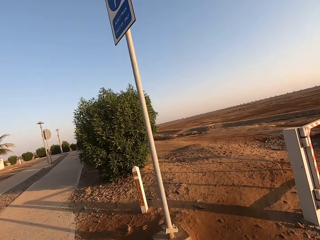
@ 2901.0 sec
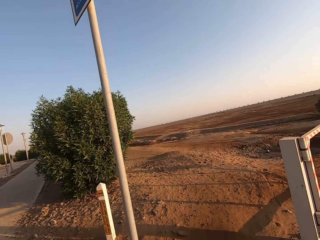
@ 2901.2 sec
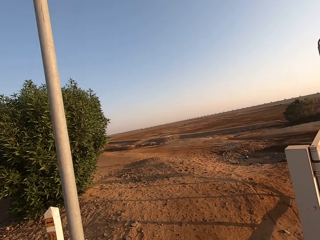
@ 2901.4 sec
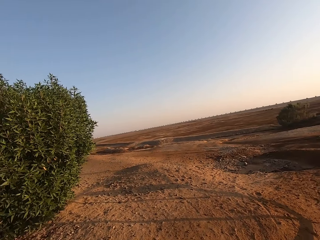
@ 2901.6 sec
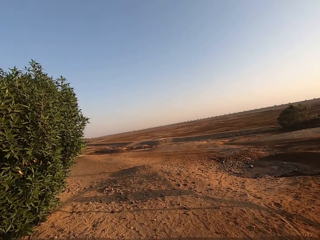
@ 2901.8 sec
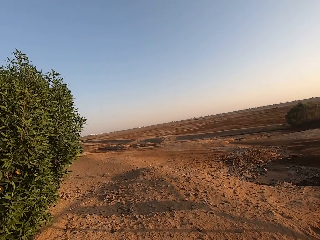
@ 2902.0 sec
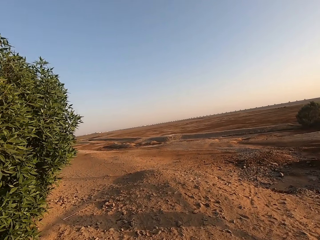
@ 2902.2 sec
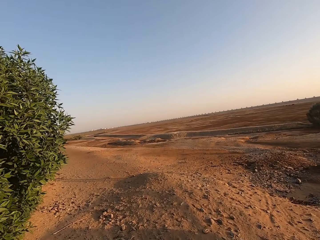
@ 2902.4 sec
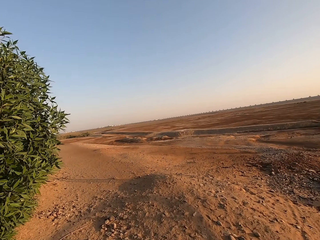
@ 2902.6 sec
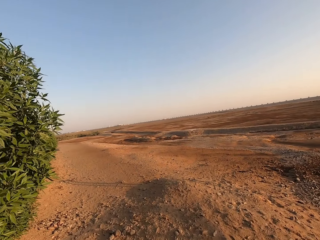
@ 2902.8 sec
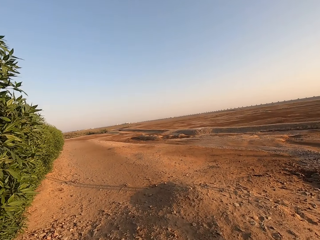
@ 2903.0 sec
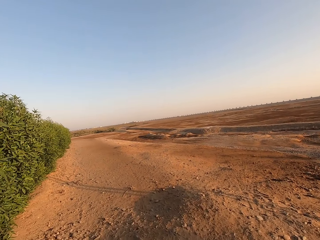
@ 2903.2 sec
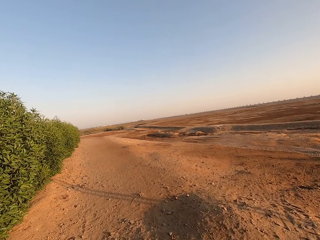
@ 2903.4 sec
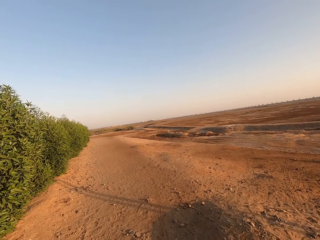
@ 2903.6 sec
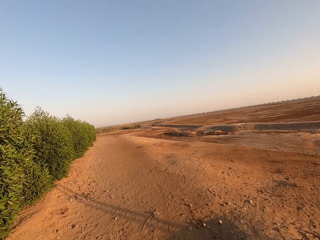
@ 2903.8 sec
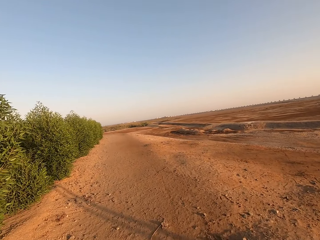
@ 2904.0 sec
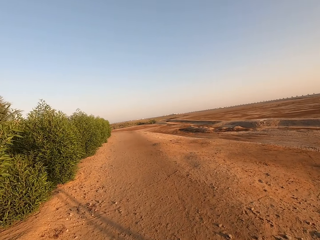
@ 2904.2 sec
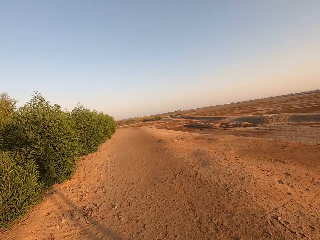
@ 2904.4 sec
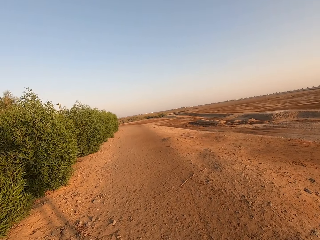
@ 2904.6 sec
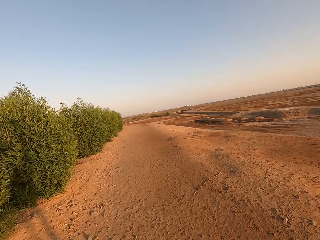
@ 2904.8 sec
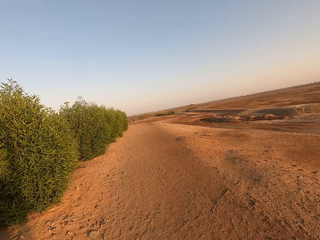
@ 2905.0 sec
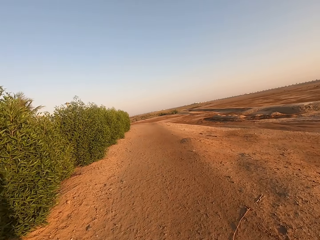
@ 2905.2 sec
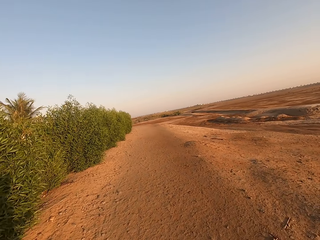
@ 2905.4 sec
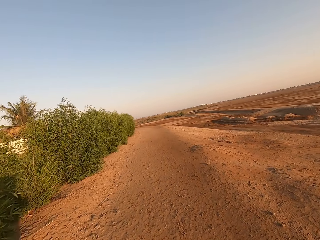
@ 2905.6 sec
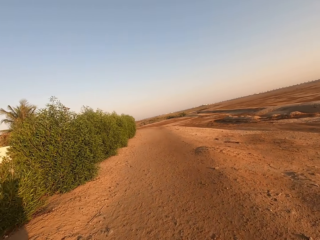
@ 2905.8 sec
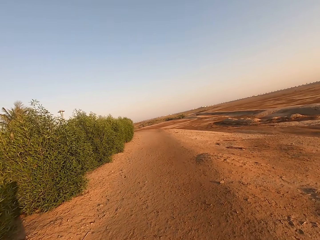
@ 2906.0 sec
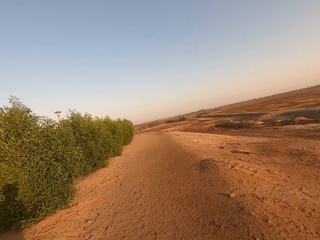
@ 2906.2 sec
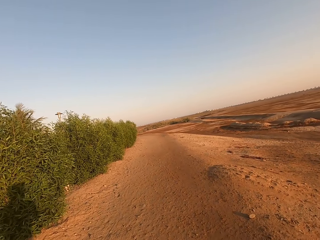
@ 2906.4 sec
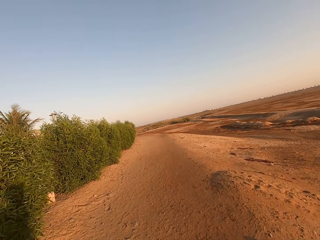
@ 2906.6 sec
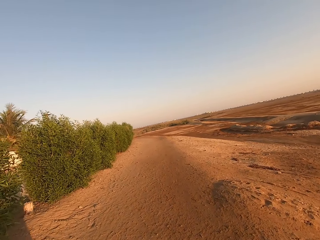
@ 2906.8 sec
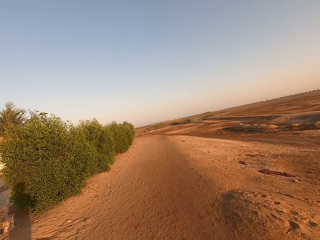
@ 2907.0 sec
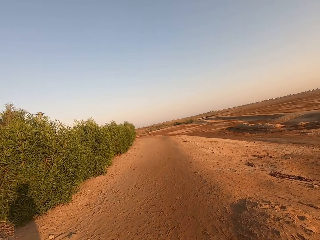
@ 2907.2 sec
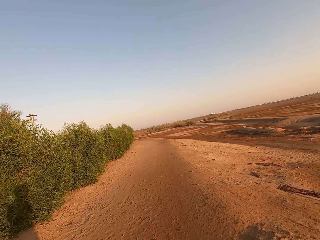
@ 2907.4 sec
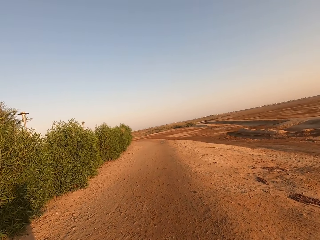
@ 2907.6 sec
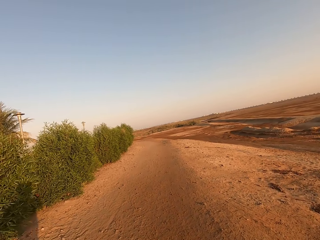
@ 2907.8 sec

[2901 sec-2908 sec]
The camera wearer runs a bicycle on the murram road. They run along the sidewalk.

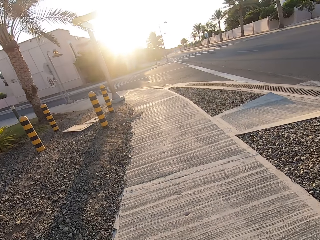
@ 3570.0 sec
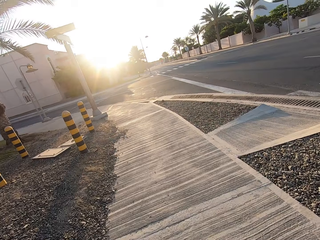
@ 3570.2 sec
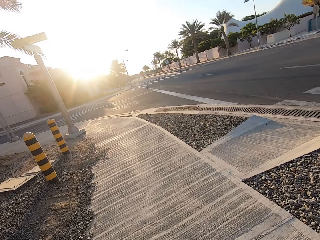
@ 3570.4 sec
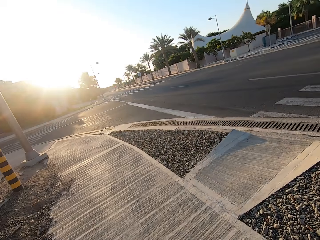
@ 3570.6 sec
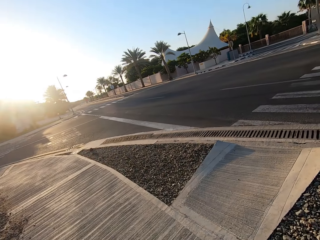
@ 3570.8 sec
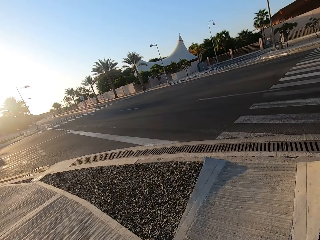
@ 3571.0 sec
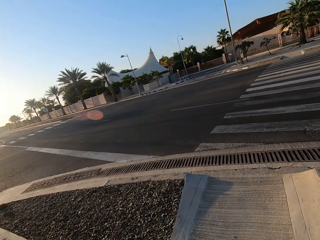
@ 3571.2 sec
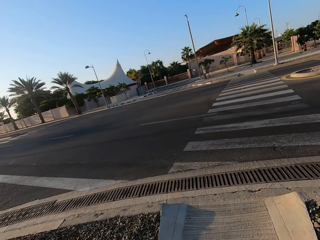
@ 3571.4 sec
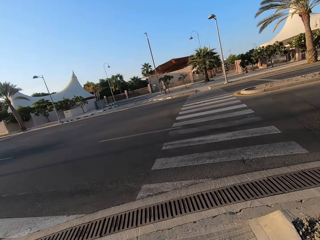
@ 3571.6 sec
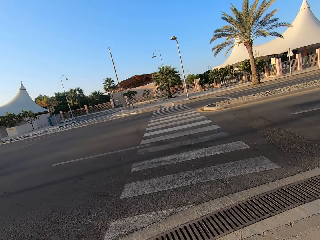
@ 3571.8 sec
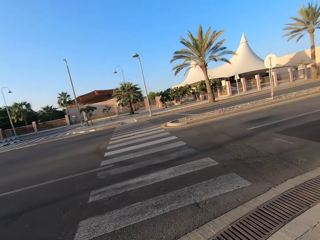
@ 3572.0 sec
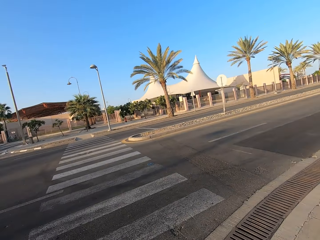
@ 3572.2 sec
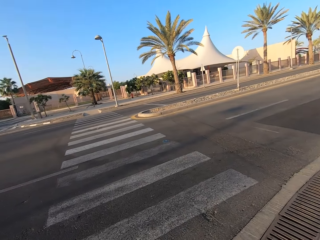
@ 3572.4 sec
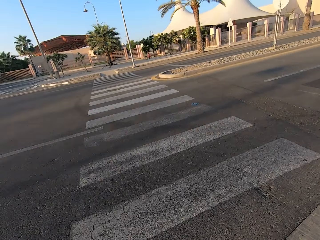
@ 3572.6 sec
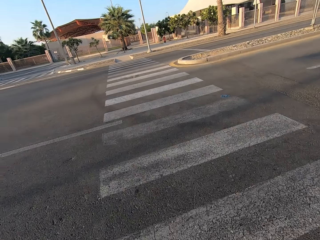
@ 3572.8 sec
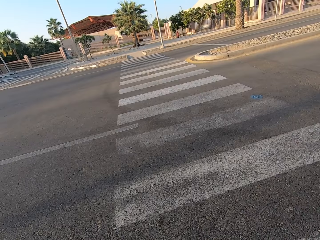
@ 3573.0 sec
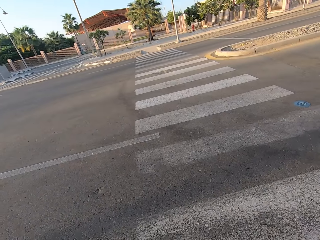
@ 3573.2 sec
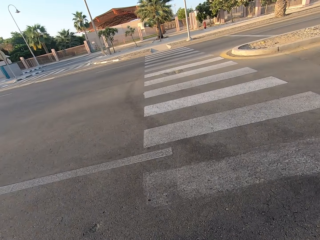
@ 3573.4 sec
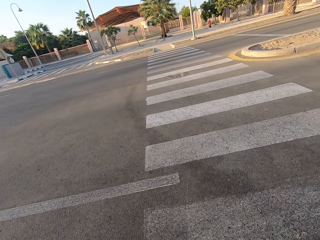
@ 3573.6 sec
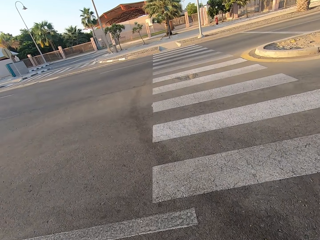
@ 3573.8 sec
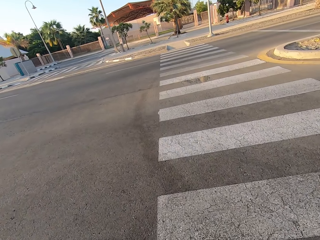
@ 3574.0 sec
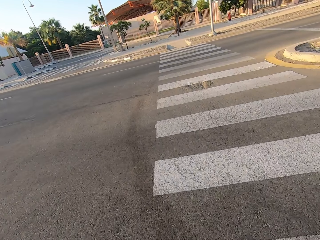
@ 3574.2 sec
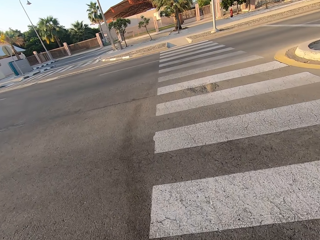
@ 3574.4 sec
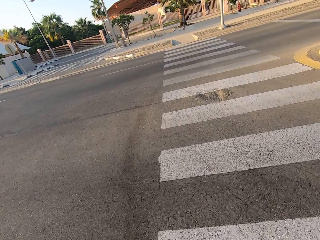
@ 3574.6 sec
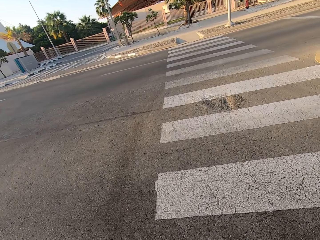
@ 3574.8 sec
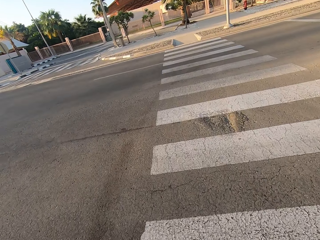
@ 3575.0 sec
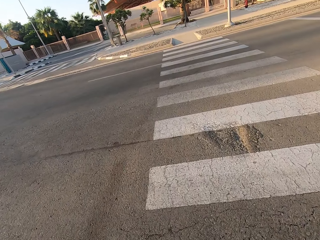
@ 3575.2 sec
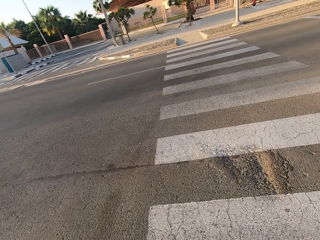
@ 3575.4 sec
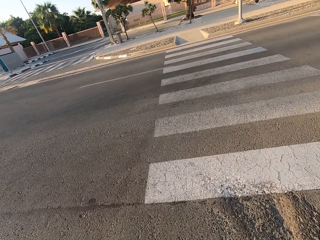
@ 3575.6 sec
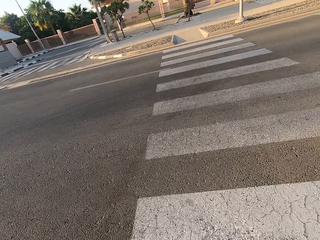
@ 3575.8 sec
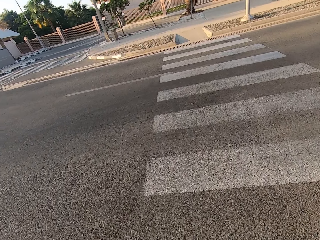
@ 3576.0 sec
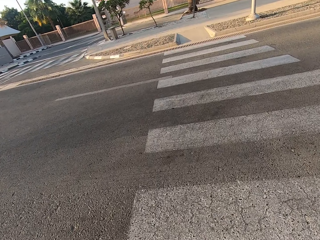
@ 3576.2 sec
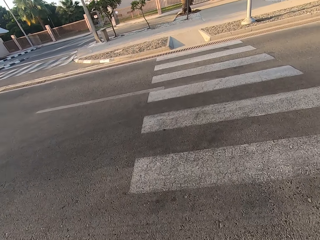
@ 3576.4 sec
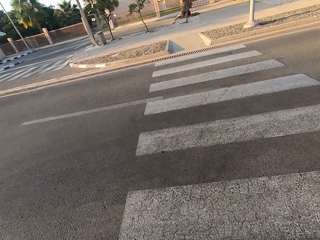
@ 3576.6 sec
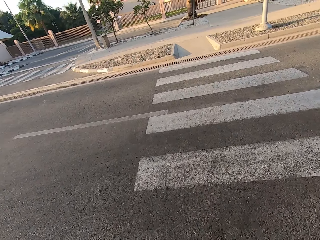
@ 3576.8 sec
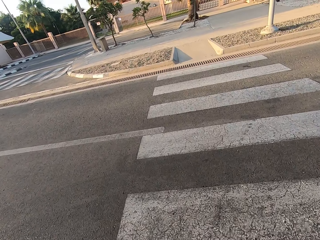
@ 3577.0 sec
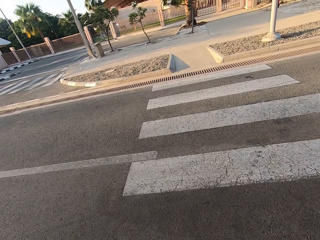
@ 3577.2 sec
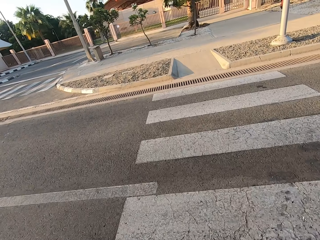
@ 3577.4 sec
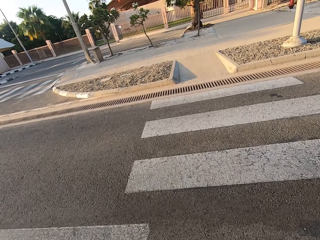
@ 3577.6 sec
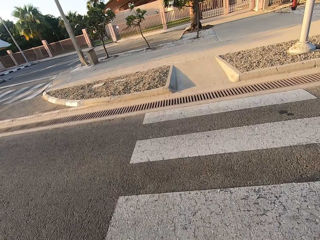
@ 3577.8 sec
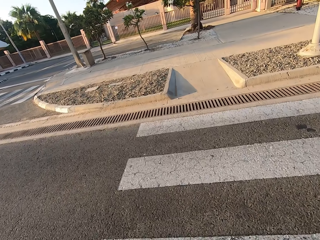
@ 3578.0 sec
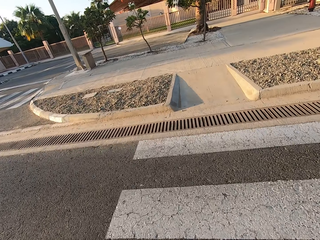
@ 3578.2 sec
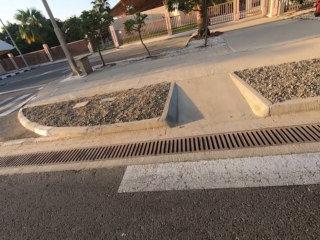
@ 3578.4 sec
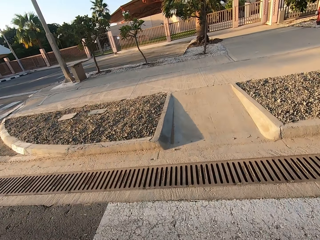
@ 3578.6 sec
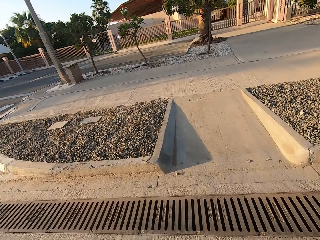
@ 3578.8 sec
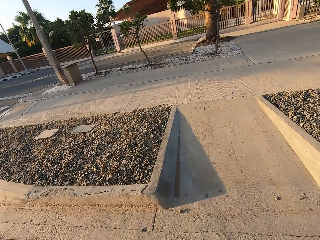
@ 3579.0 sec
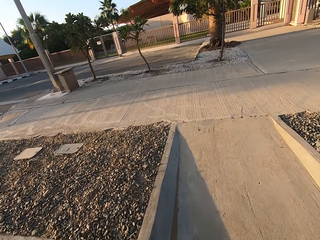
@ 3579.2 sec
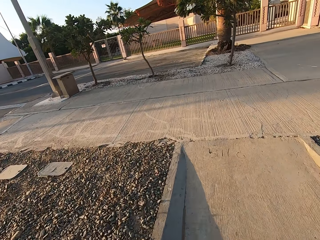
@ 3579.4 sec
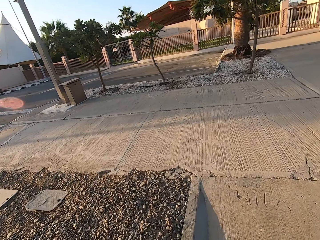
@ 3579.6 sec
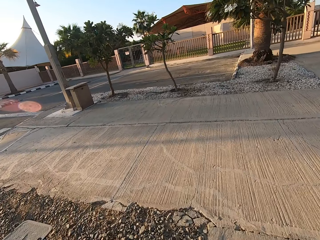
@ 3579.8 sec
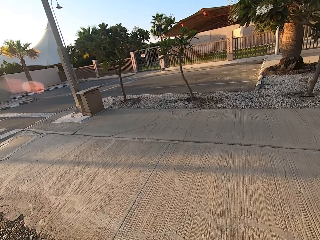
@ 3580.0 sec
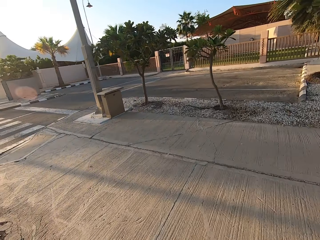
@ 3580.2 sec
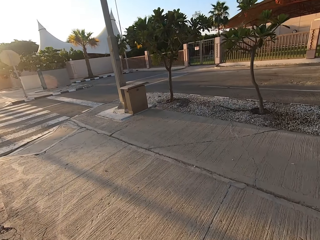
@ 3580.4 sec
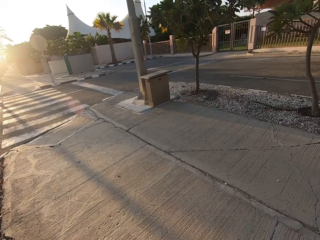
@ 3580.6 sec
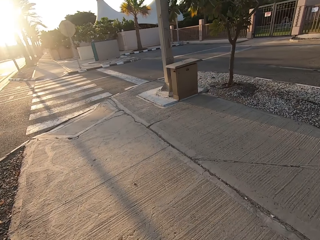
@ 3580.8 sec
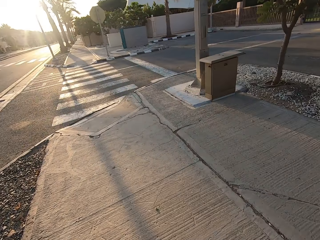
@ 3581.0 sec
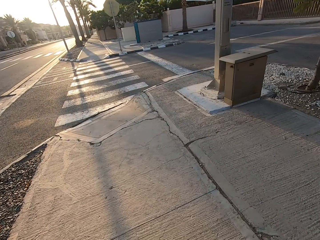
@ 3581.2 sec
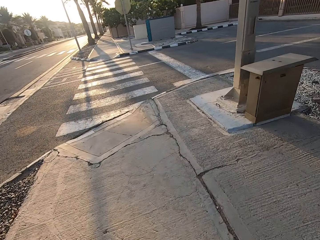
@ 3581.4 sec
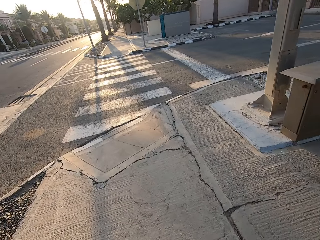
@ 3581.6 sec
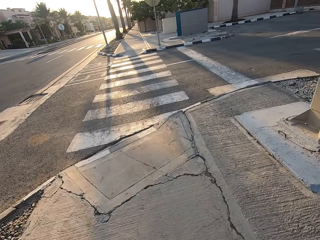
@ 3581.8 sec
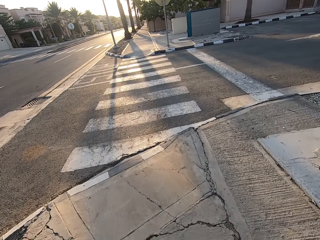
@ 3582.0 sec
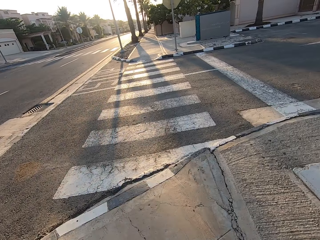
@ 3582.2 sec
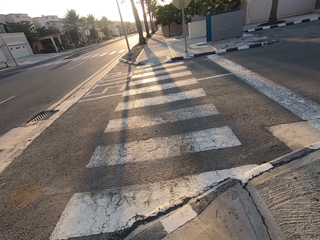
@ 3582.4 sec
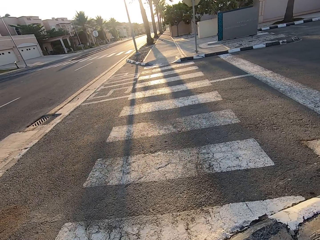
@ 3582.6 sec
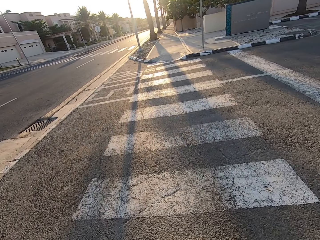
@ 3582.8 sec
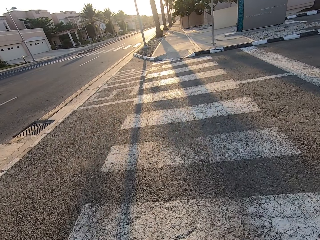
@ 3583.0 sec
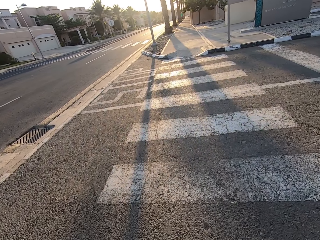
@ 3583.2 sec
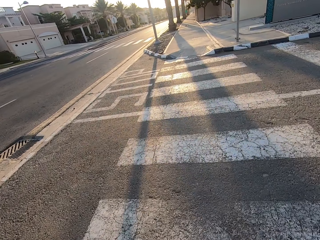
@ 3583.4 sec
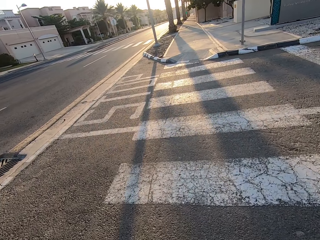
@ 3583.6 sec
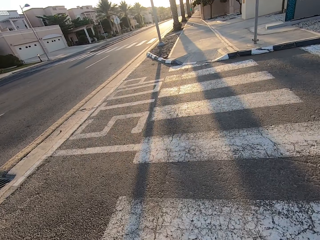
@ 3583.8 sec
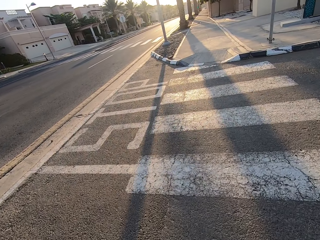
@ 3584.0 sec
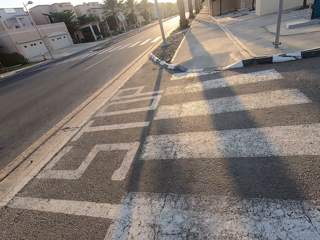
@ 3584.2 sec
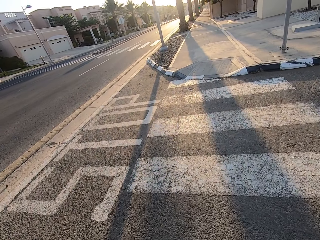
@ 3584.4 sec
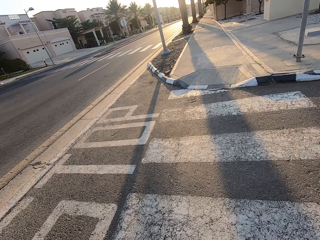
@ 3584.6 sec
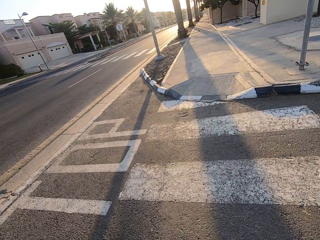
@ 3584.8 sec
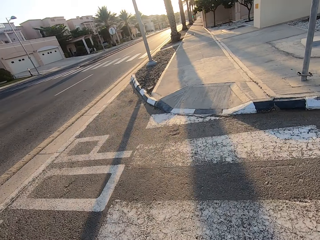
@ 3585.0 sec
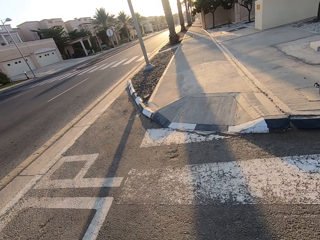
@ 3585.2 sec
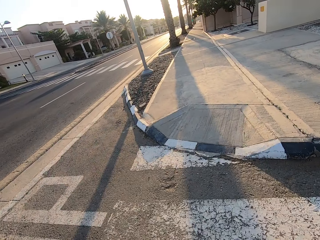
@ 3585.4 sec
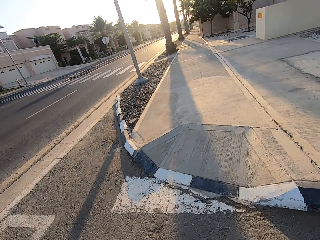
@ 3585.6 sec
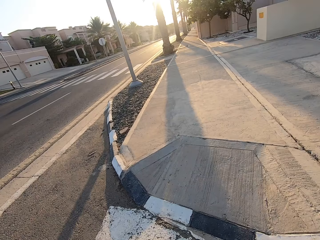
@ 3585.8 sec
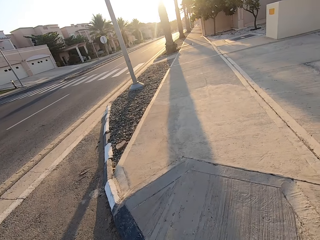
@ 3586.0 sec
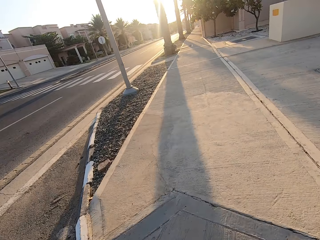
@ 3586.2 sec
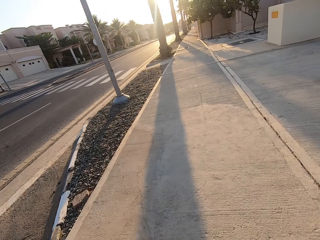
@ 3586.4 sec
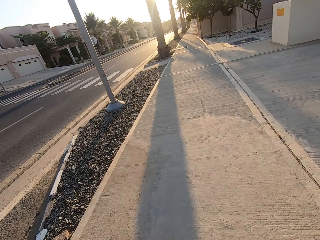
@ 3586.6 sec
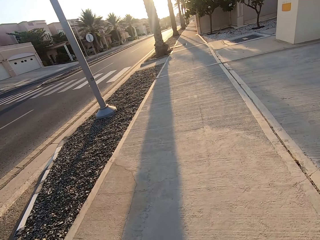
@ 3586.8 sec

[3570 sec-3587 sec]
The camera wearer crosses the road. He cycles his bicycle. He runs along the sidewalk.
